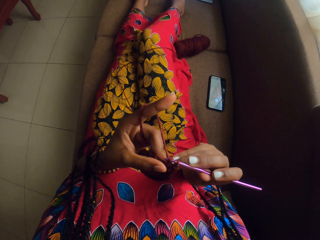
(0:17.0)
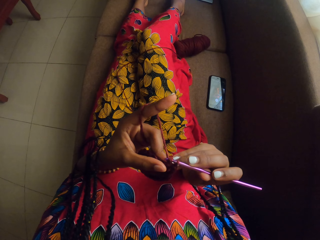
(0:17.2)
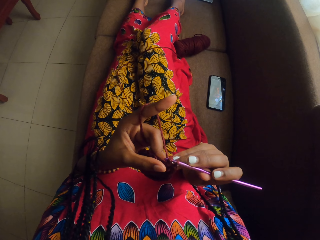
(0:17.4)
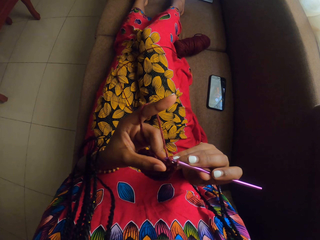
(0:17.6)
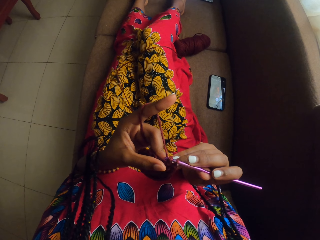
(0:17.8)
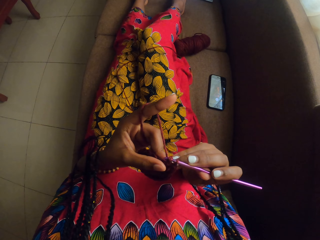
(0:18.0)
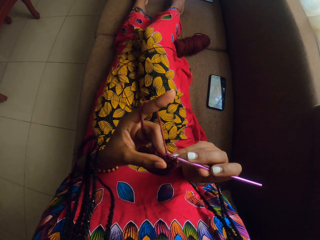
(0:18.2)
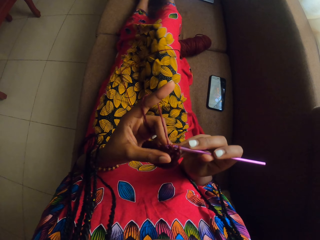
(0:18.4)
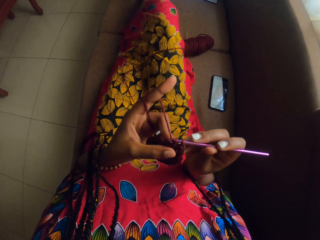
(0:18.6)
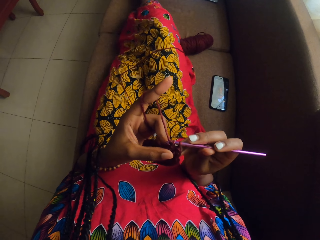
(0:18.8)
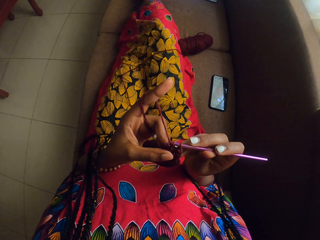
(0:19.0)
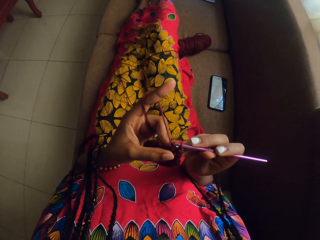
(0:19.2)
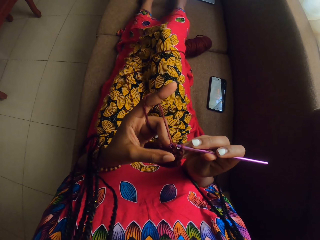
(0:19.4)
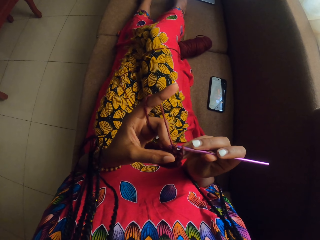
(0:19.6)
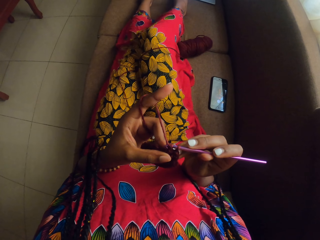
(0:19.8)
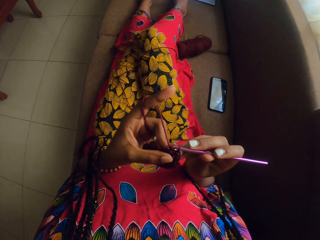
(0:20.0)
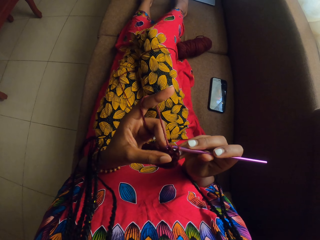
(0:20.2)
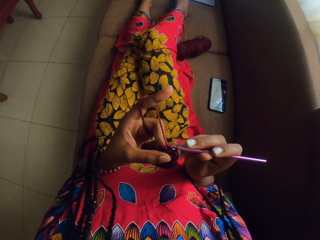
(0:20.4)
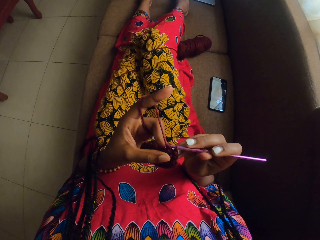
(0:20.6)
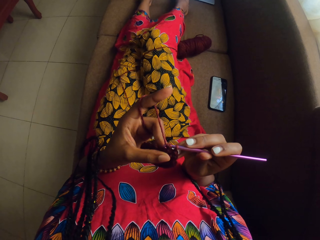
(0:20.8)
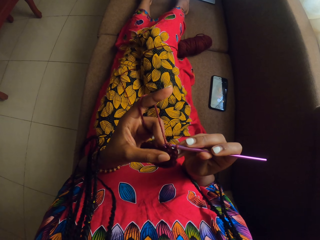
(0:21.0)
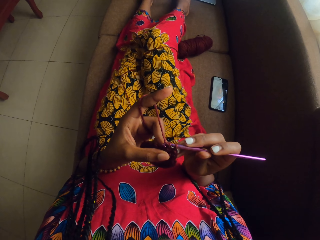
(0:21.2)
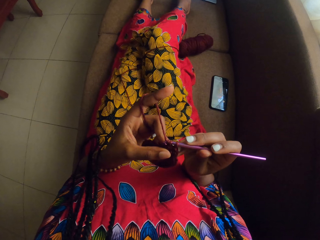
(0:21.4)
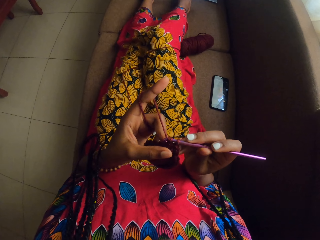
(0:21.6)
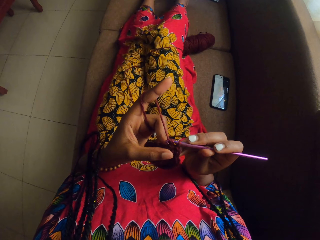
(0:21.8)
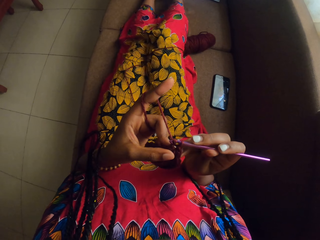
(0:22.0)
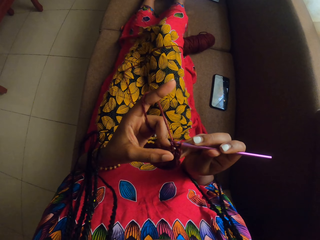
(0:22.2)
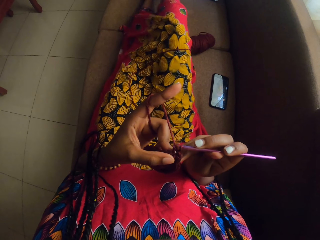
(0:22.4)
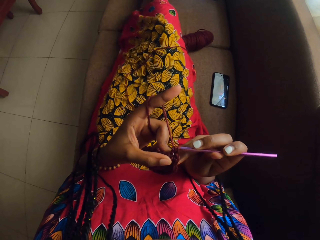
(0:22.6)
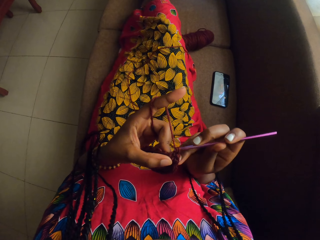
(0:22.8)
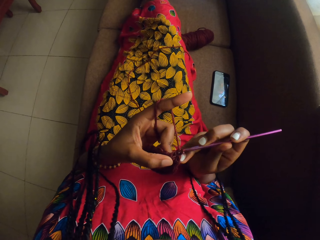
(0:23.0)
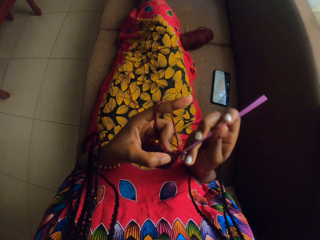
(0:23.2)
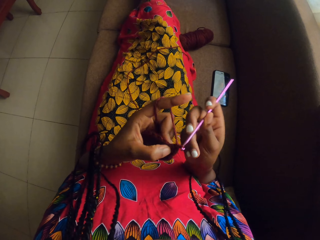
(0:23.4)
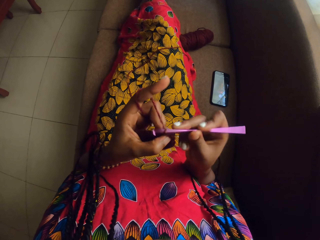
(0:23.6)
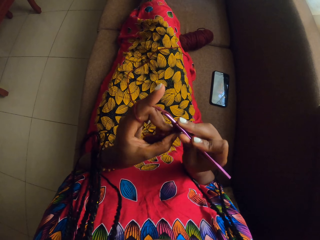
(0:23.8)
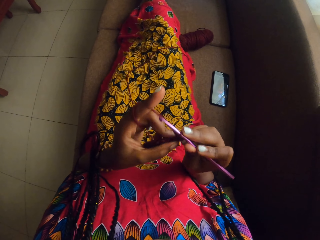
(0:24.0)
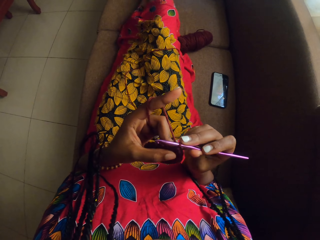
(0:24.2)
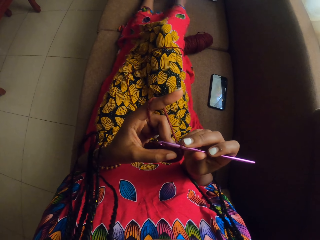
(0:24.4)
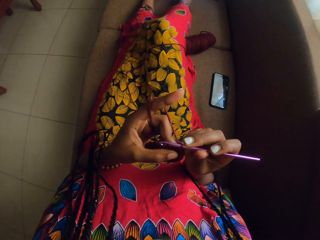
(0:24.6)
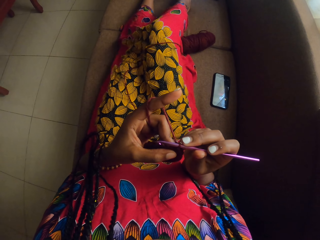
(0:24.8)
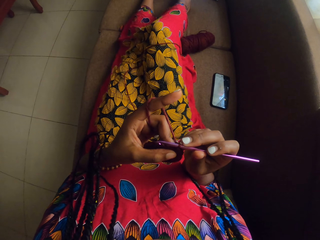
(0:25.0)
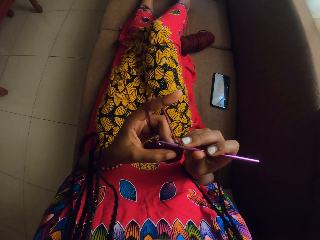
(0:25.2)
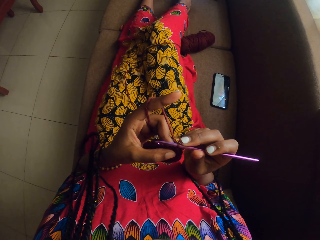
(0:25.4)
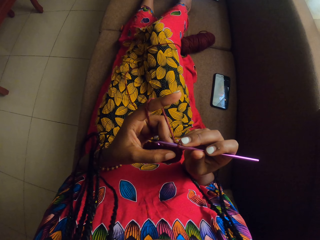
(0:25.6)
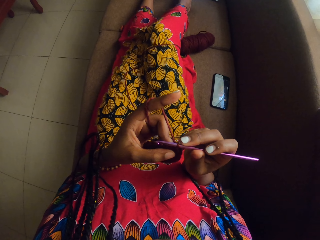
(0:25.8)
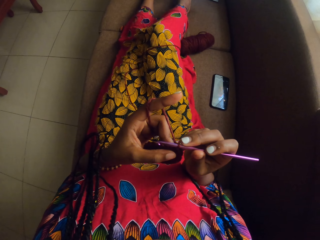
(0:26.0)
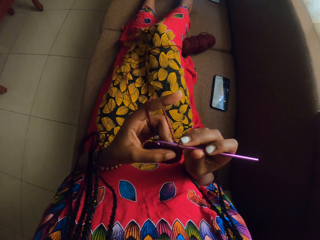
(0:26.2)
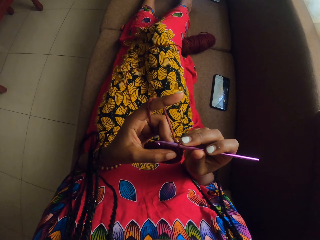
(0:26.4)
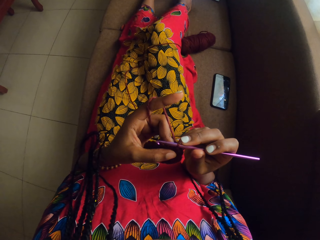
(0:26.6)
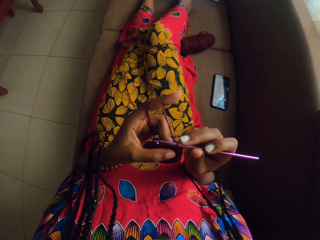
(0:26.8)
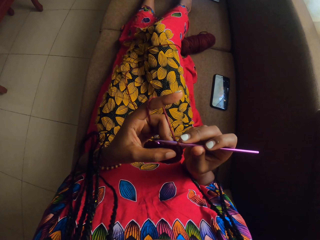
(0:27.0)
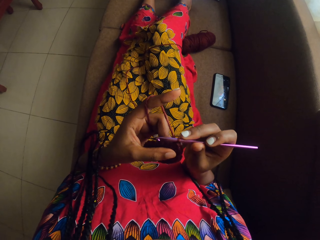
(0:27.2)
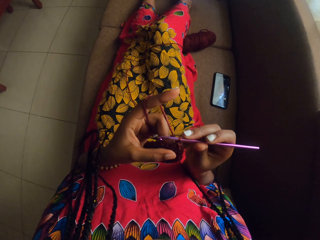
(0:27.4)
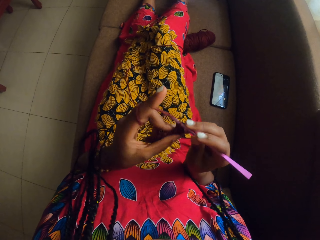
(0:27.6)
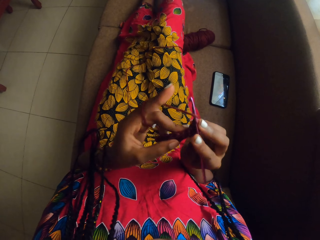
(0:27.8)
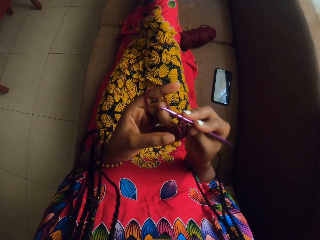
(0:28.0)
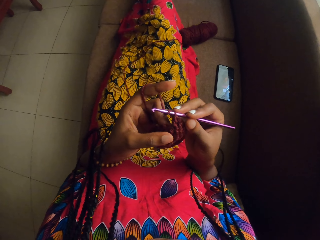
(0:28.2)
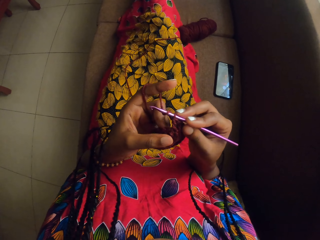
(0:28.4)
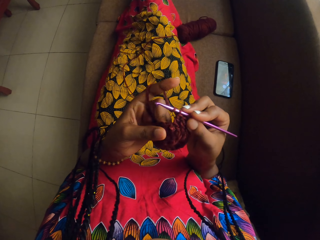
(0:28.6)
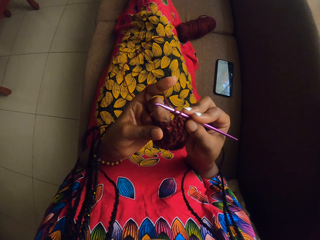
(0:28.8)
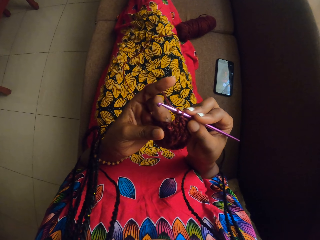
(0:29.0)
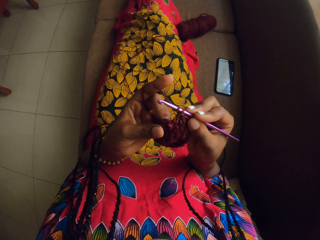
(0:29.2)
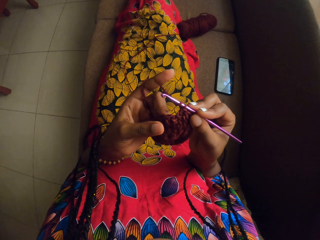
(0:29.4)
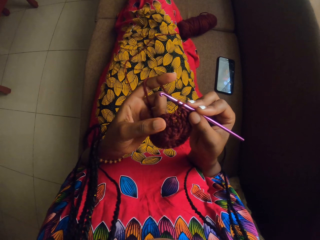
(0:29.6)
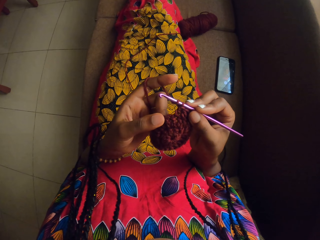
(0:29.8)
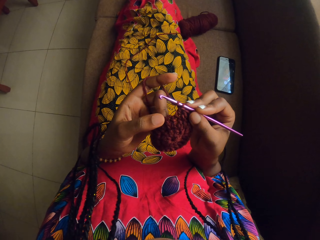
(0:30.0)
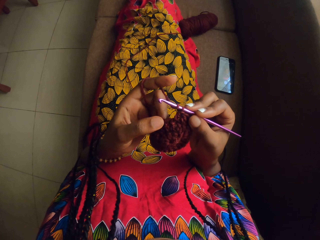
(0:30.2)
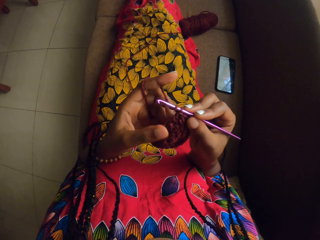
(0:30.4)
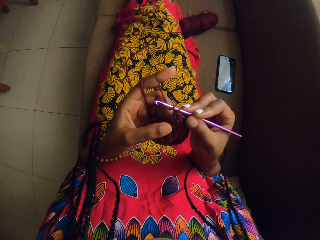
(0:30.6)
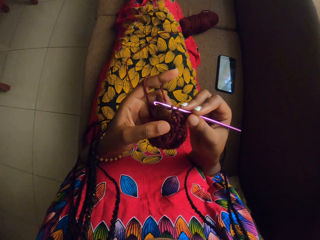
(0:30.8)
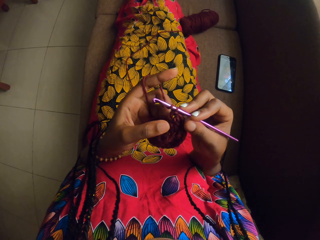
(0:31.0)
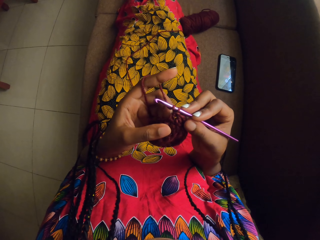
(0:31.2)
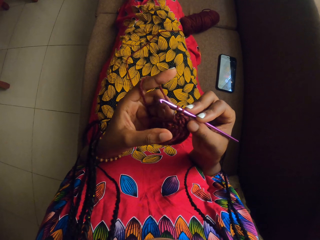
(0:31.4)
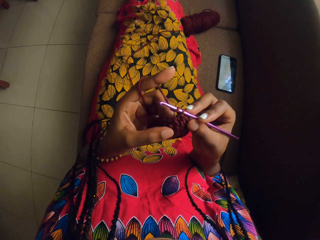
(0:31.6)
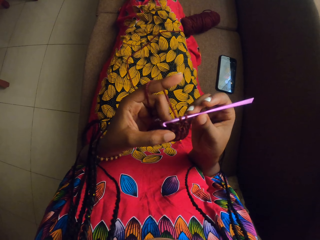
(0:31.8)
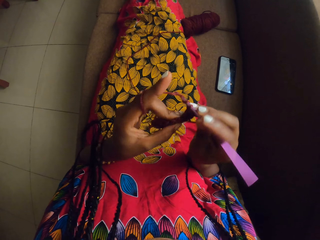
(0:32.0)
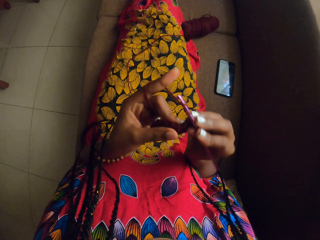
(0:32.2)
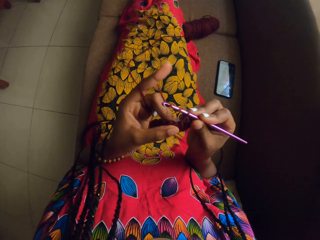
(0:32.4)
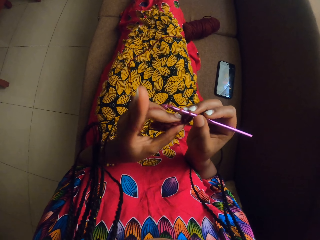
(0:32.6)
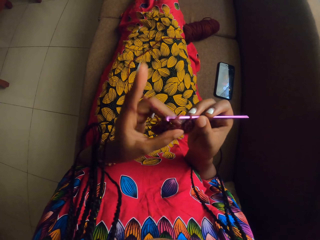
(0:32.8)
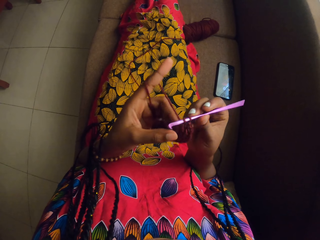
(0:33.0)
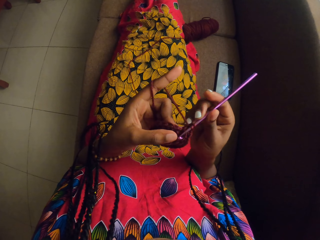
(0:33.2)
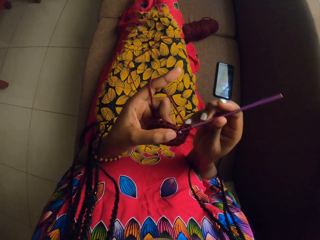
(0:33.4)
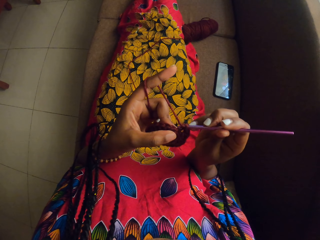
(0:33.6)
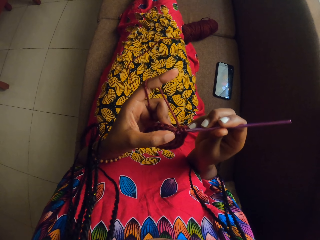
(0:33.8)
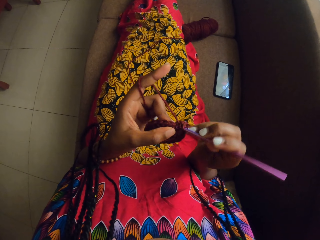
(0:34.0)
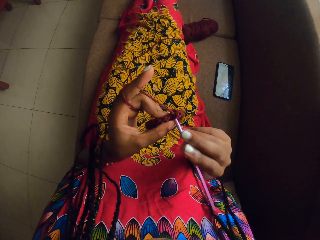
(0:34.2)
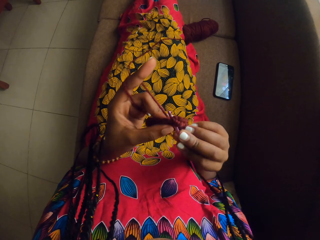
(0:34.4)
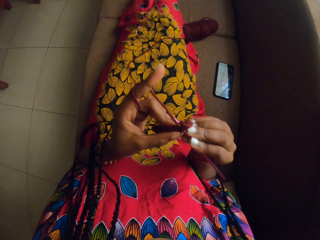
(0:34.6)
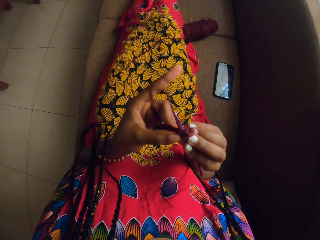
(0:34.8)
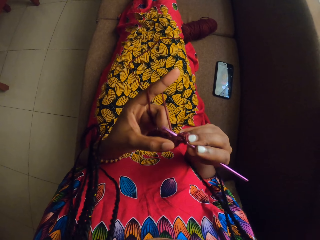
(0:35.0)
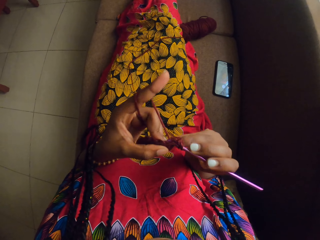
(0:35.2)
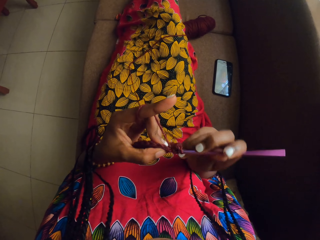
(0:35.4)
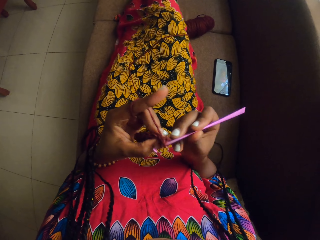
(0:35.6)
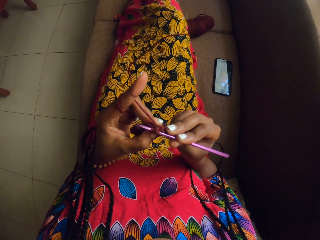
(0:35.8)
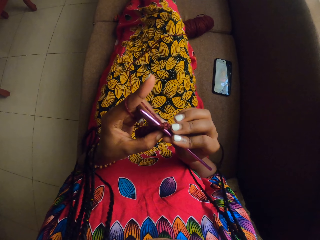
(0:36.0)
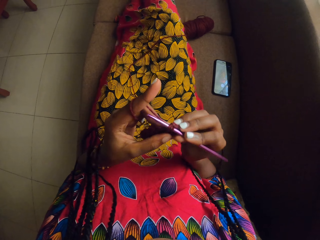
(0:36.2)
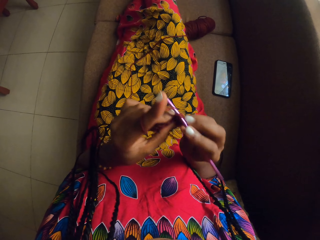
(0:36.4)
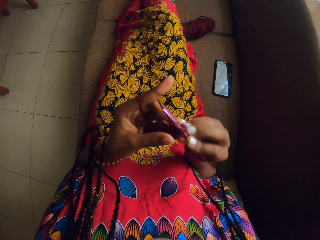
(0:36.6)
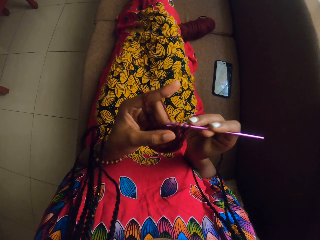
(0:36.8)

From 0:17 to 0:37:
The camera wearer crosses her legs. She moves her right leg. She crosses her legs. She knits a fabric with a crochet. She moves her right leg. She knits the fabric. She crosses her legs. She inspects the fabric. She knits the fabric.

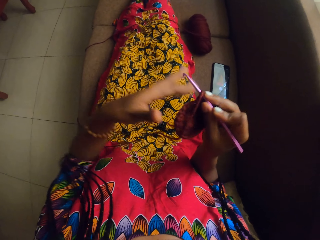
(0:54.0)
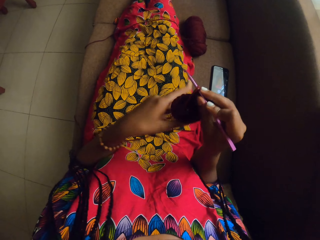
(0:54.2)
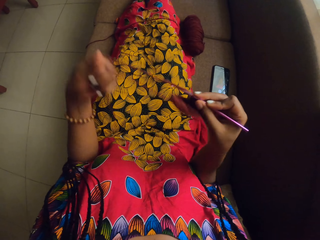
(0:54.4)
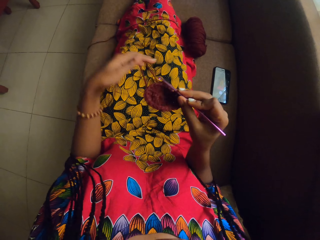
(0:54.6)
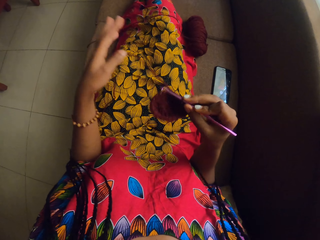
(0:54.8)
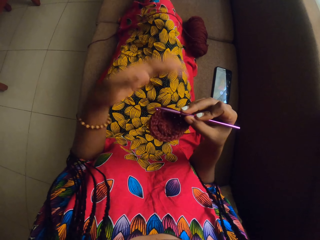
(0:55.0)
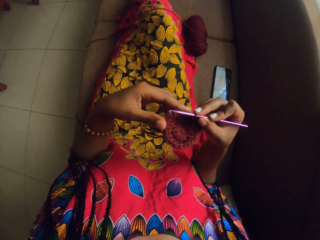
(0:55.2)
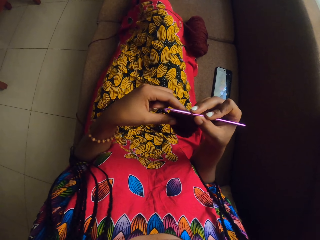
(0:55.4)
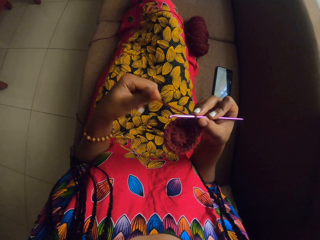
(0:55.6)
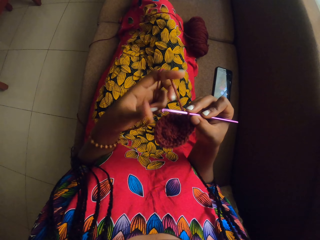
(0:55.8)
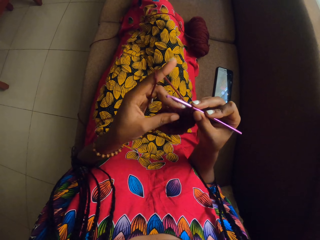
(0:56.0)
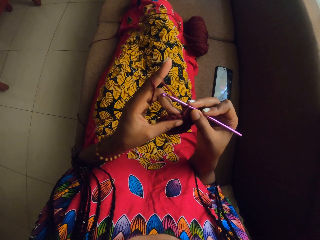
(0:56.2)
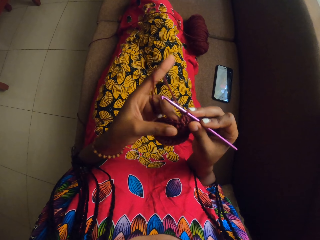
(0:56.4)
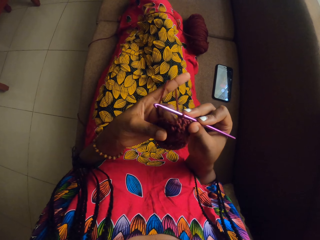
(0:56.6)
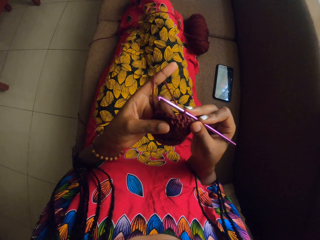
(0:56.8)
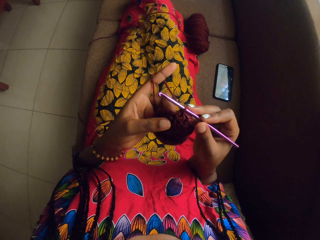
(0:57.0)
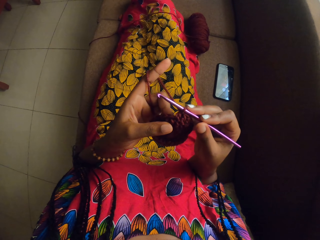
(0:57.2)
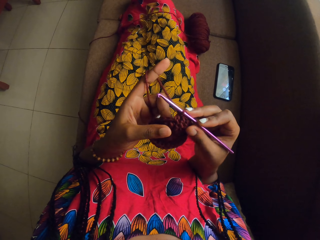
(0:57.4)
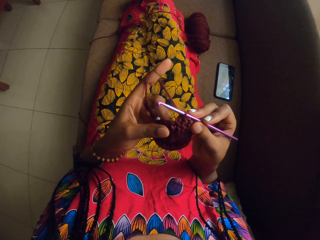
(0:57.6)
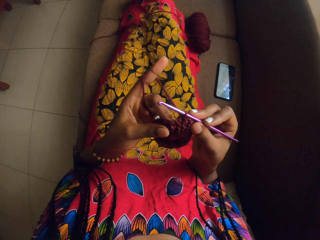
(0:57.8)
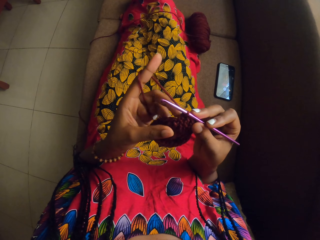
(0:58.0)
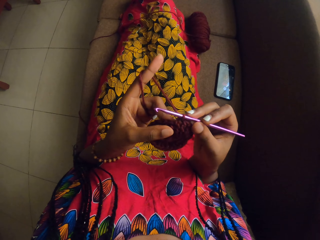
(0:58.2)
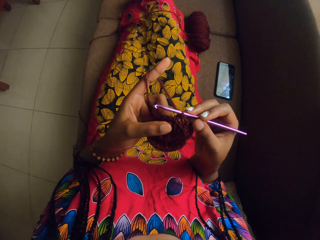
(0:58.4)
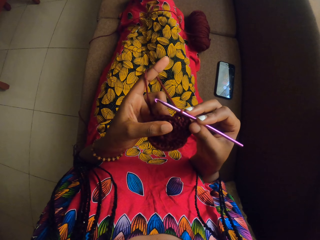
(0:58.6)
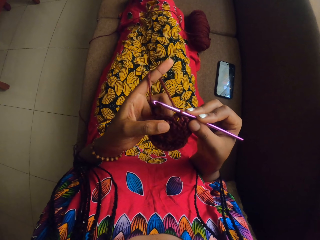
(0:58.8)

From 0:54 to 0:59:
The camera wearer swirls the brown yarn on her left index finger. She crochets the brown yarn in her left hand with the crochet hook in her right hand.
